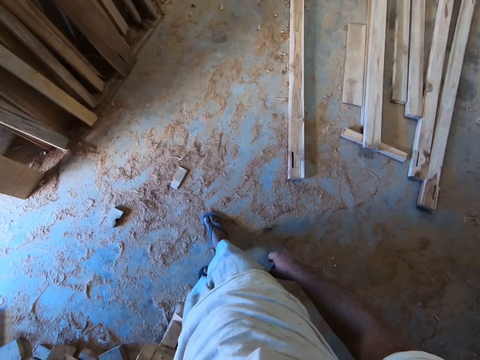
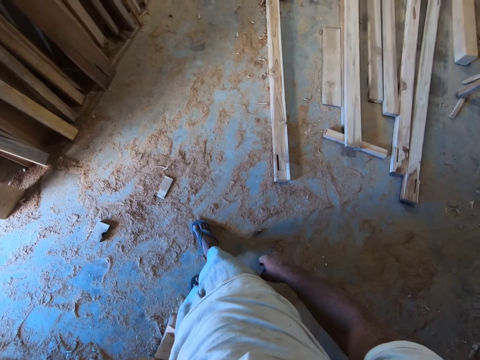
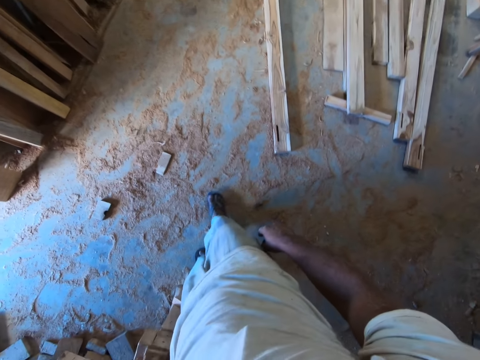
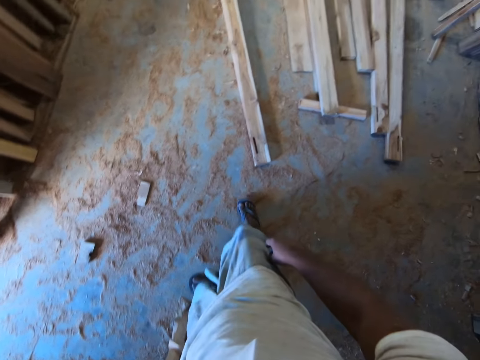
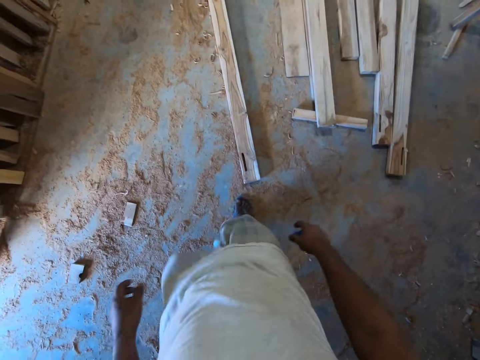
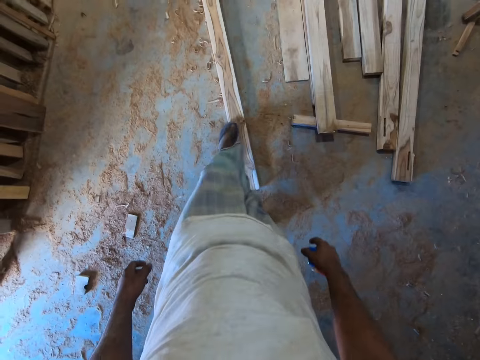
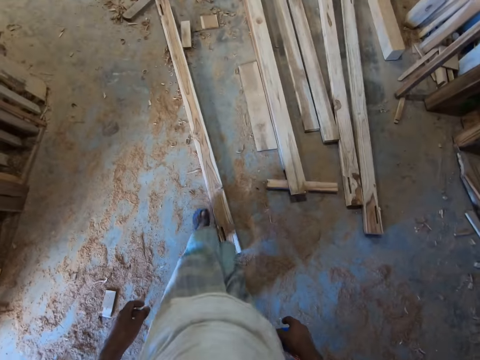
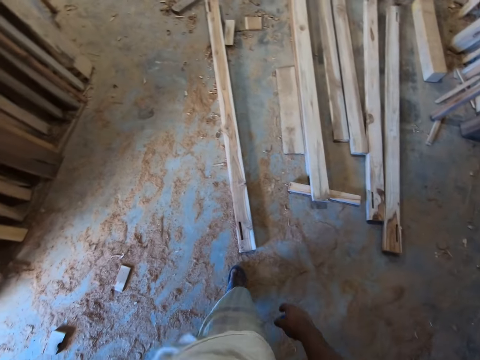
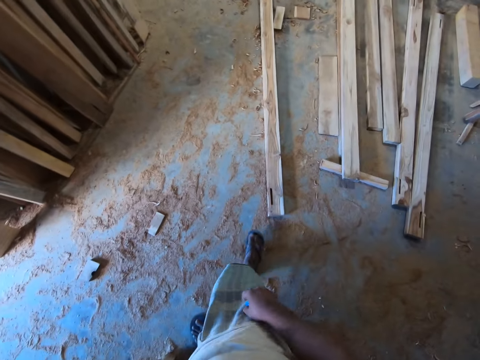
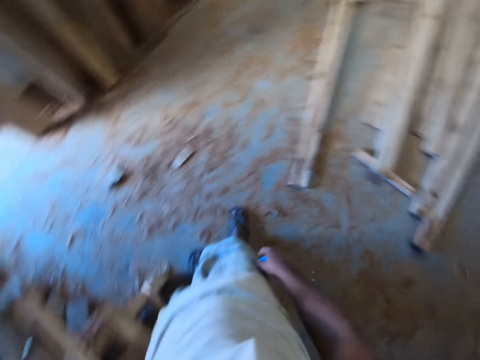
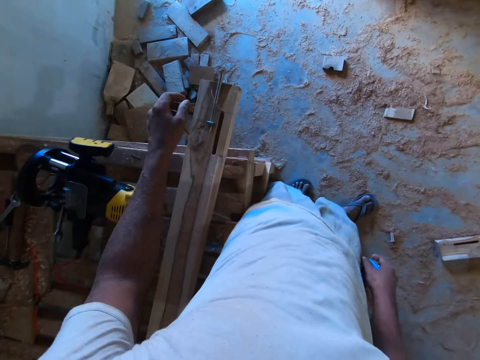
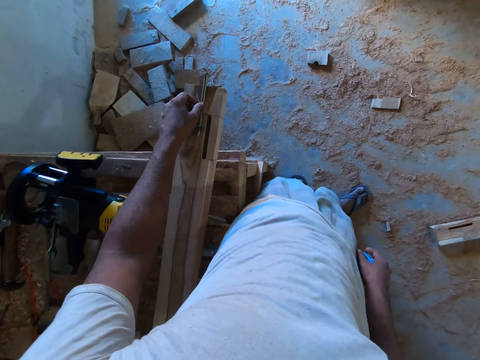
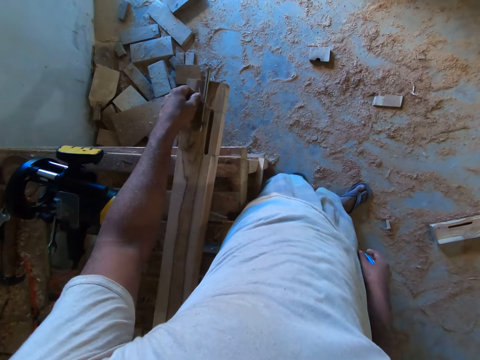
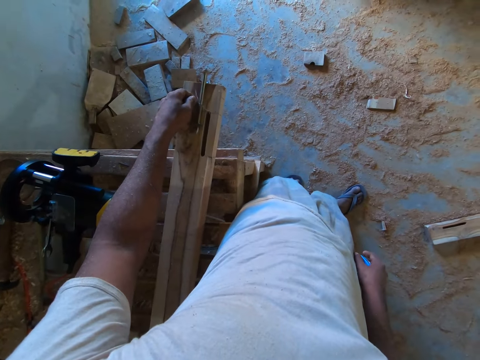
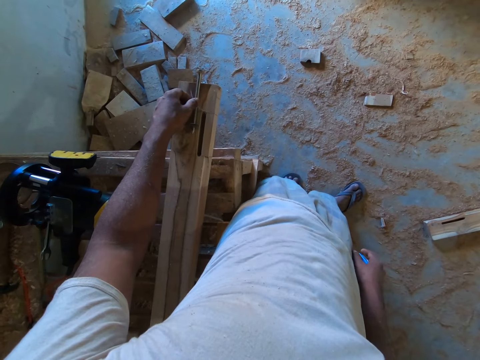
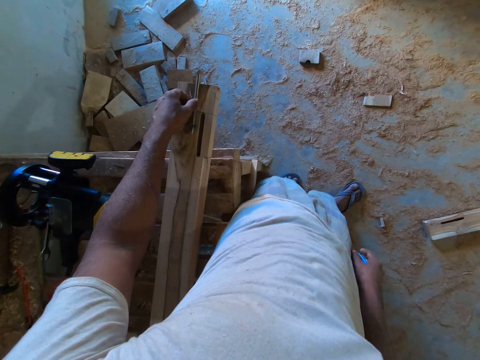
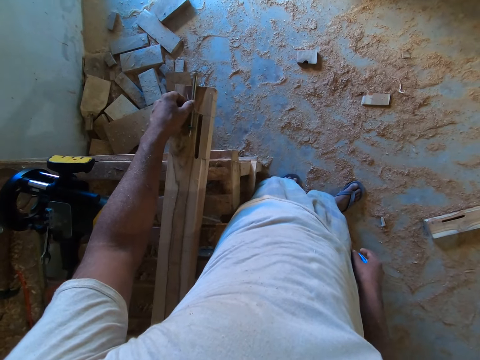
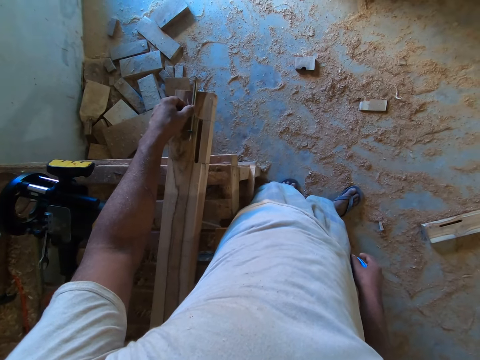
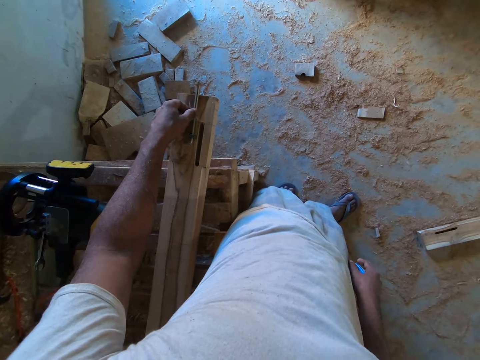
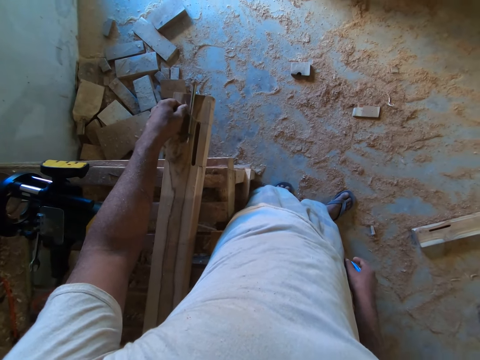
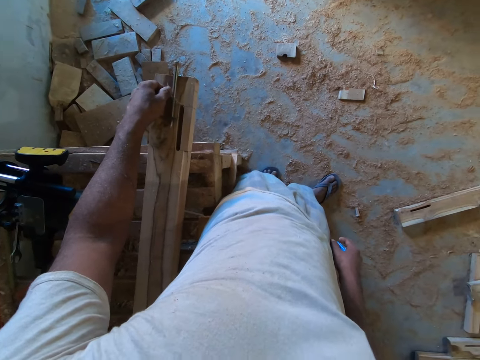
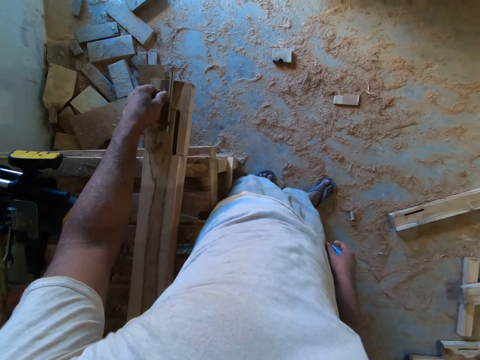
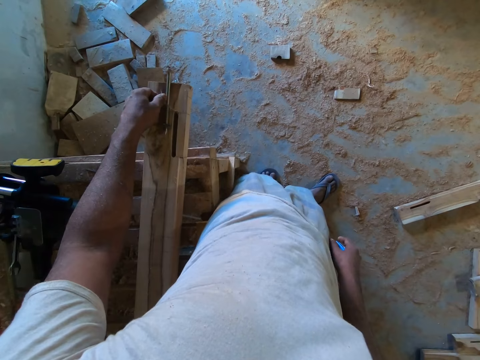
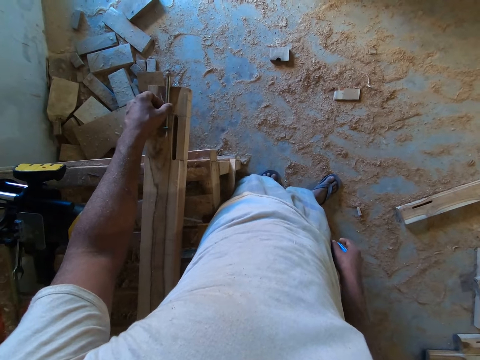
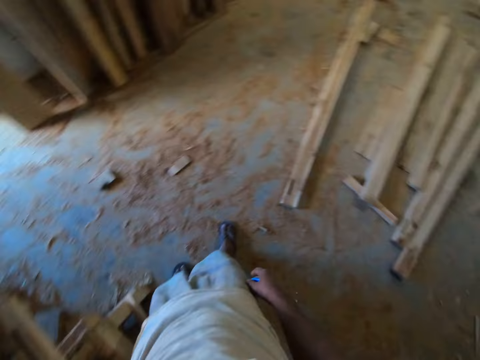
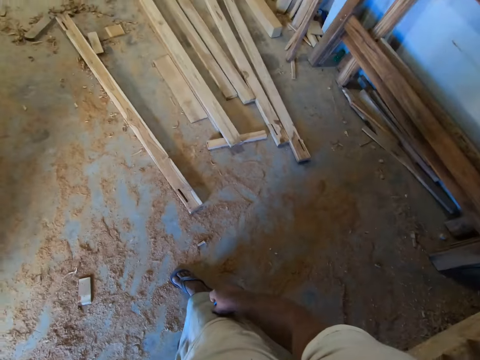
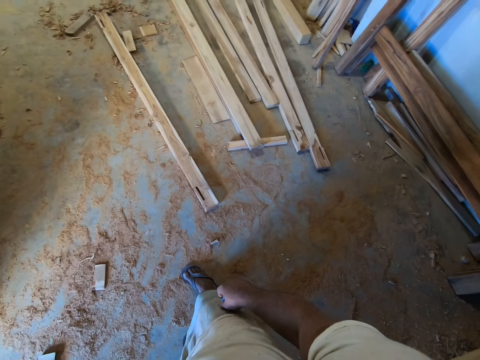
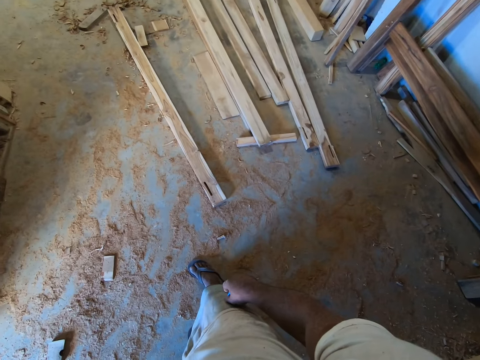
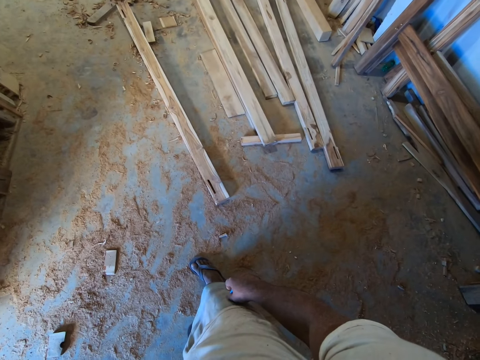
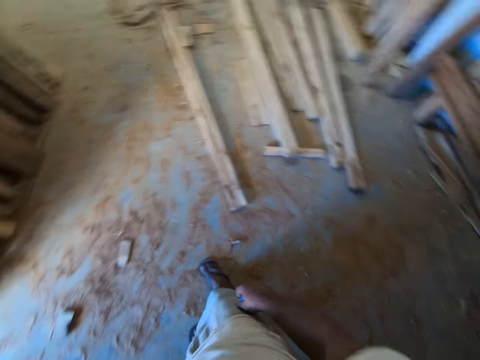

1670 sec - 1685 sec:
The camera wearer steps on a plank on the floor with his left leg. He walks around. He touches the construction nail on the plank with his left hand. He holds a bolt.

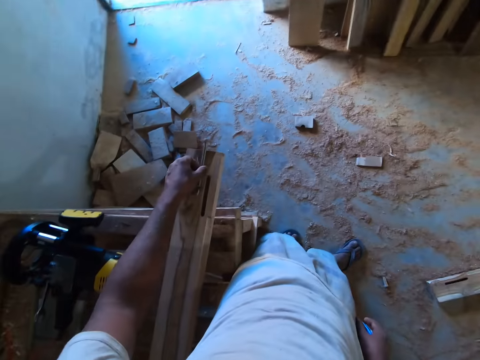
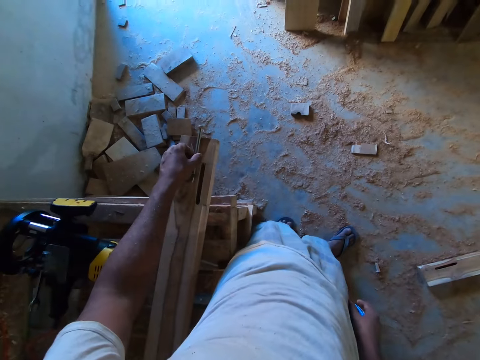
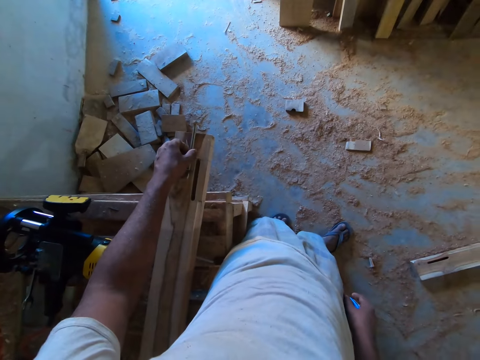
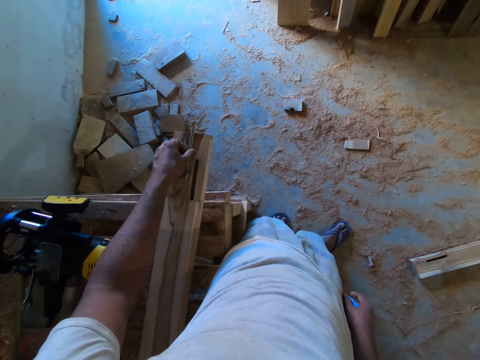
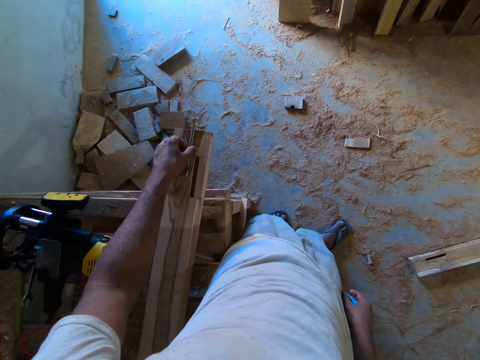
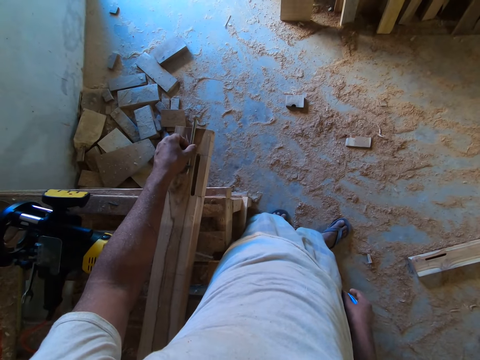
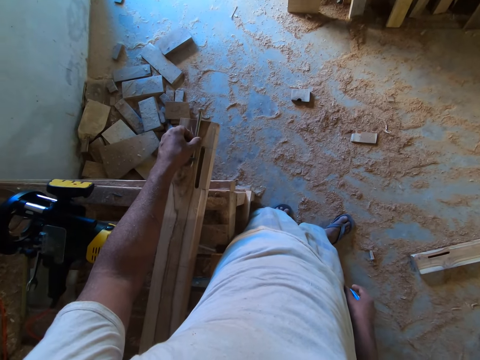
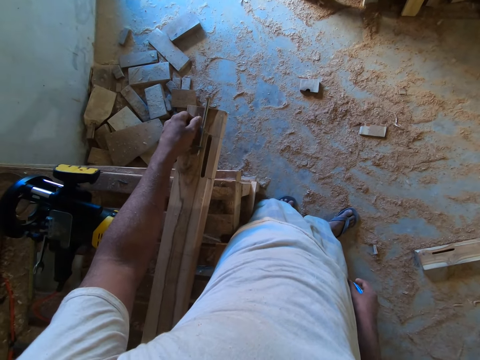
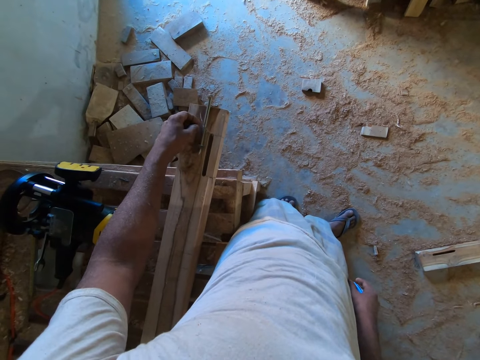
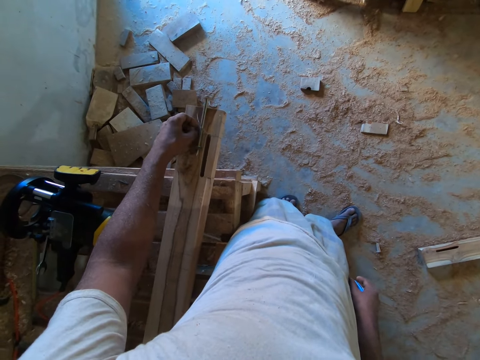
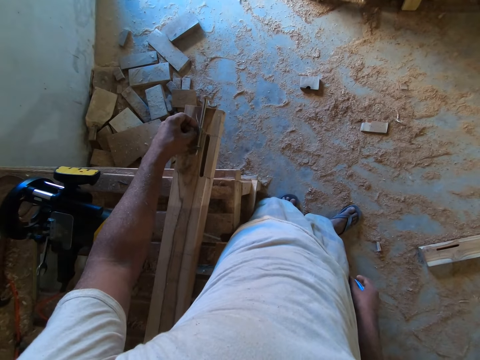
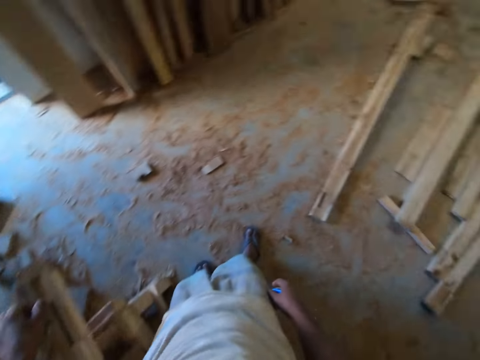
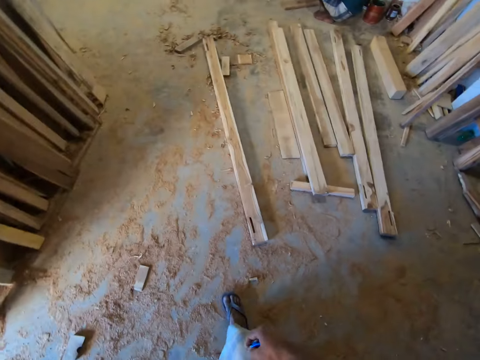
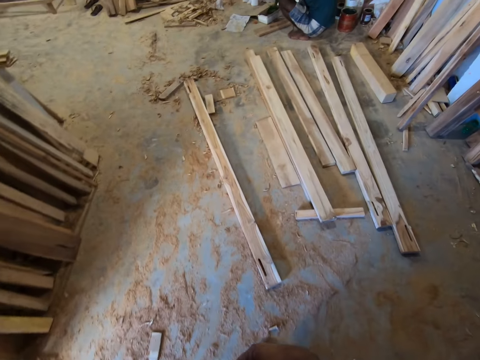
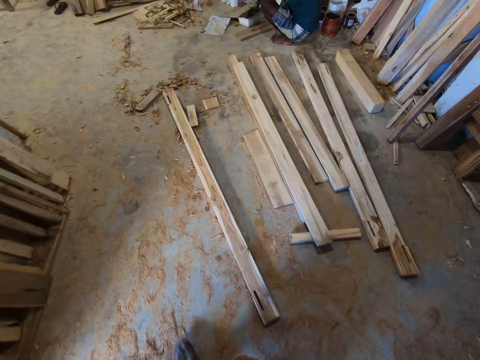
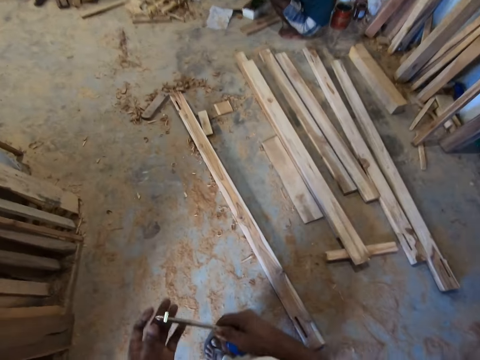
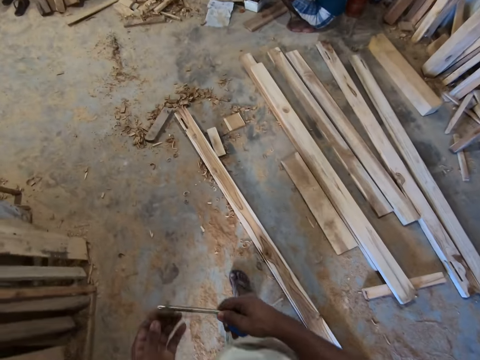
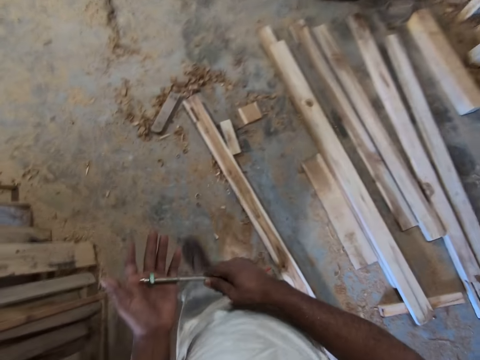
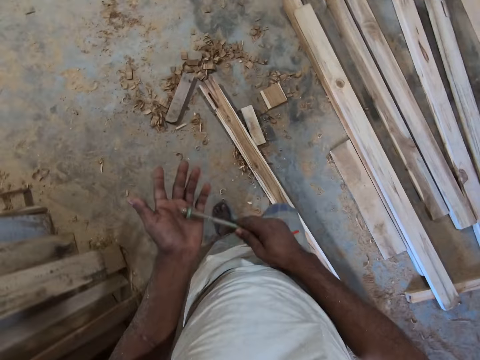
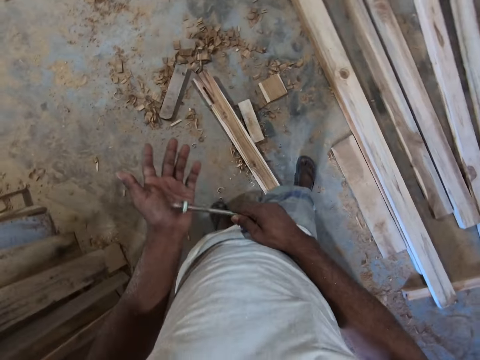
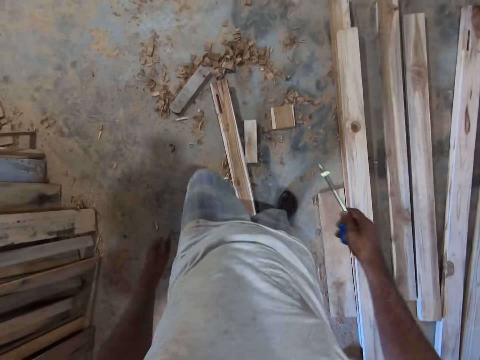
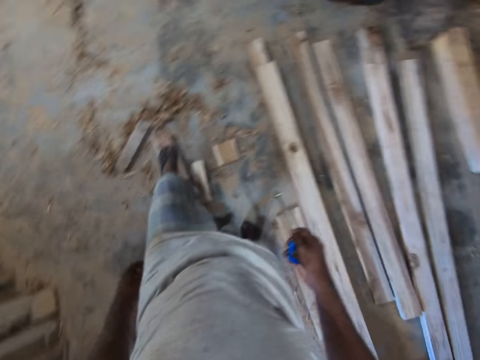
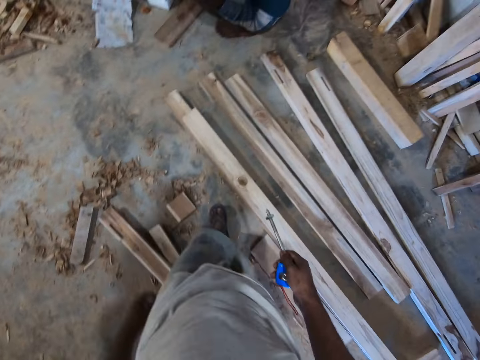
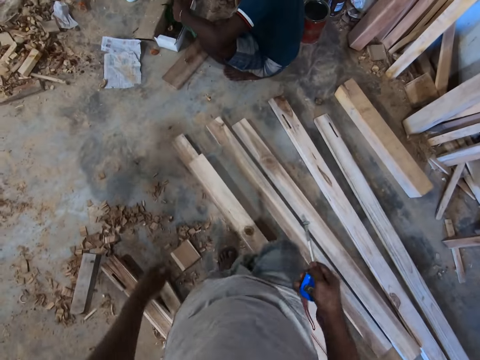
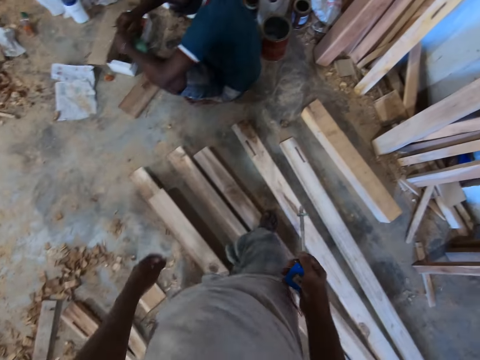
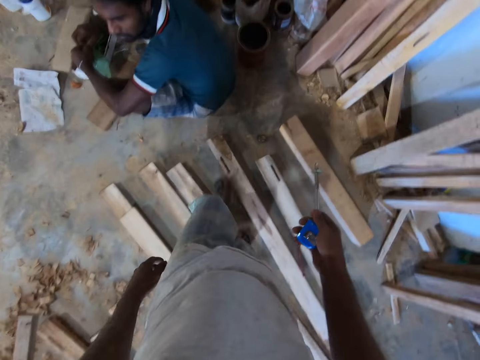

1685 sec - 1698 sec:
The camera wearer holds the construction nail with both hands. He carries the bolt. He rubs the construction nail on his left palm with his right hand.
